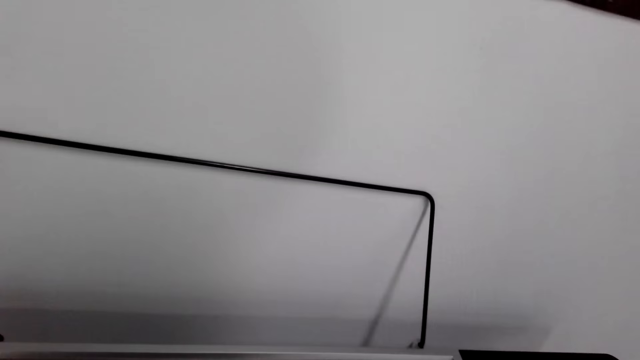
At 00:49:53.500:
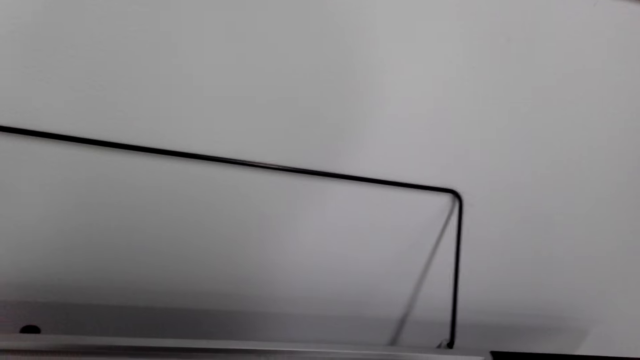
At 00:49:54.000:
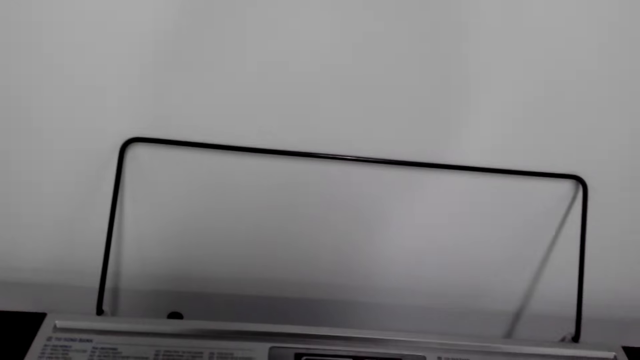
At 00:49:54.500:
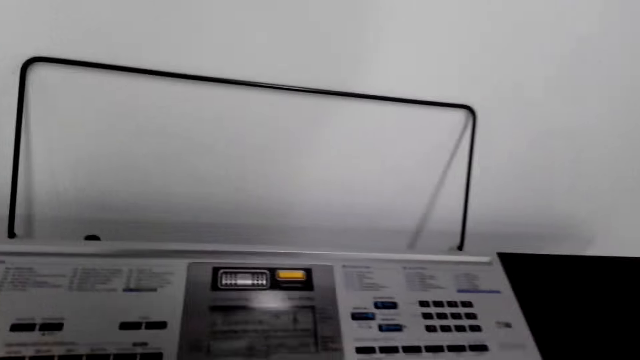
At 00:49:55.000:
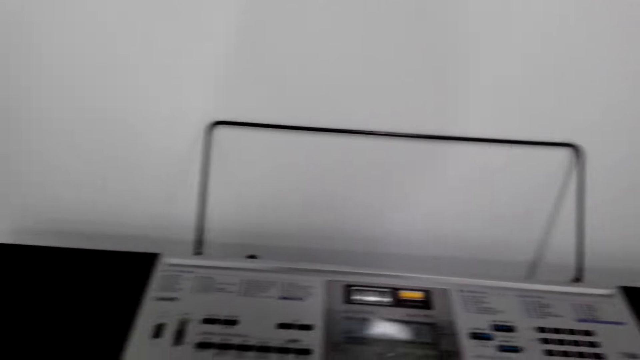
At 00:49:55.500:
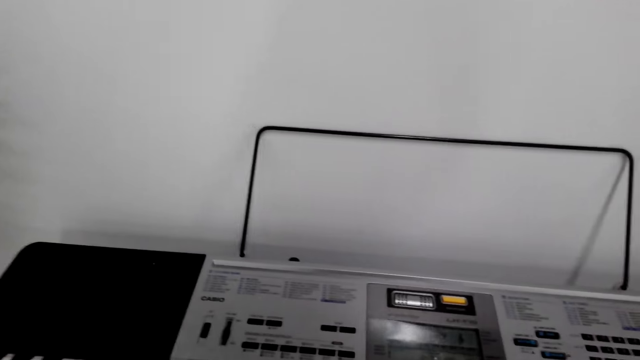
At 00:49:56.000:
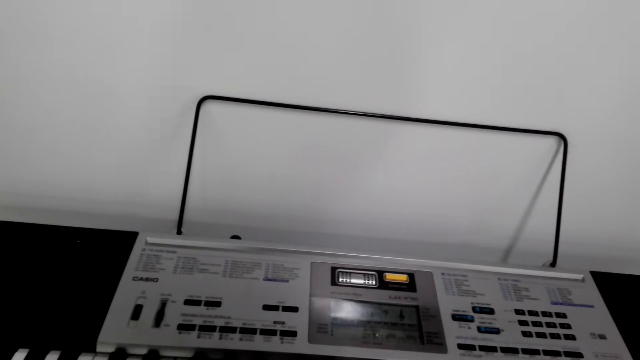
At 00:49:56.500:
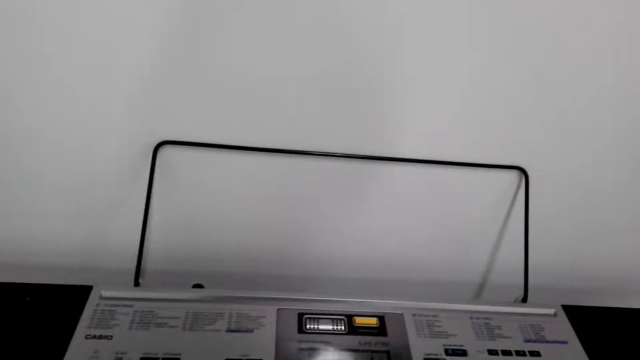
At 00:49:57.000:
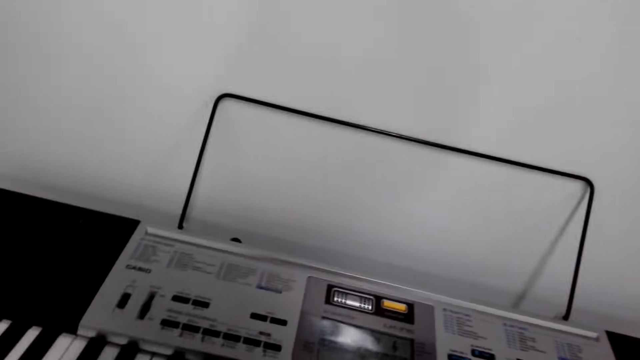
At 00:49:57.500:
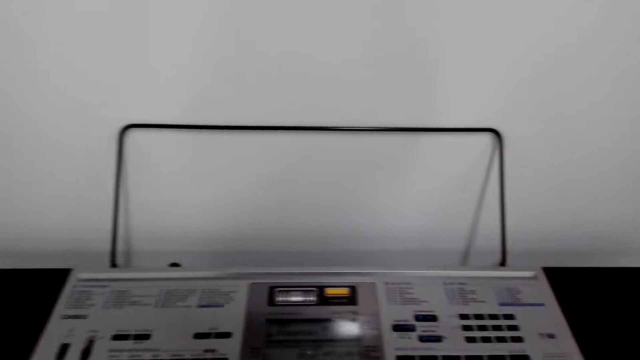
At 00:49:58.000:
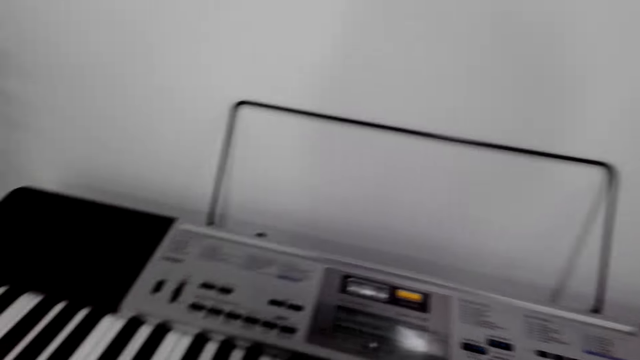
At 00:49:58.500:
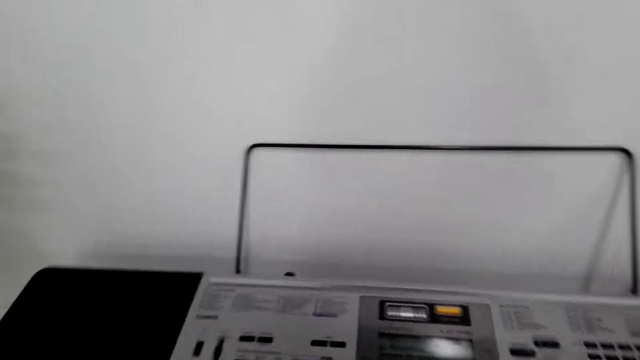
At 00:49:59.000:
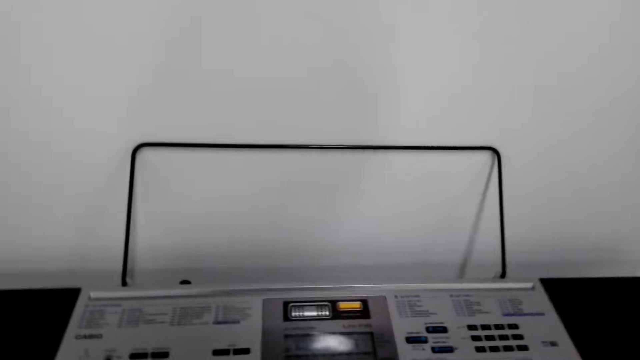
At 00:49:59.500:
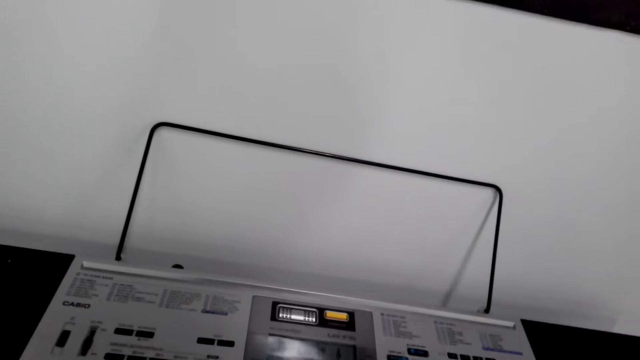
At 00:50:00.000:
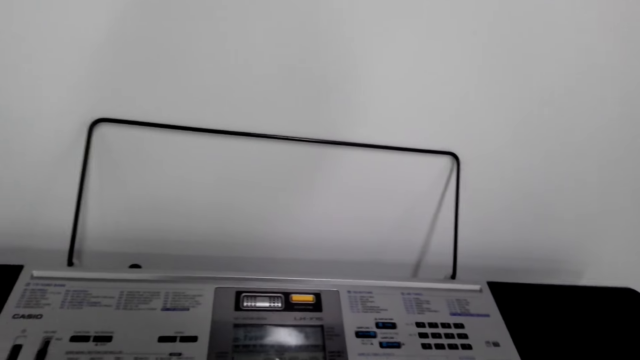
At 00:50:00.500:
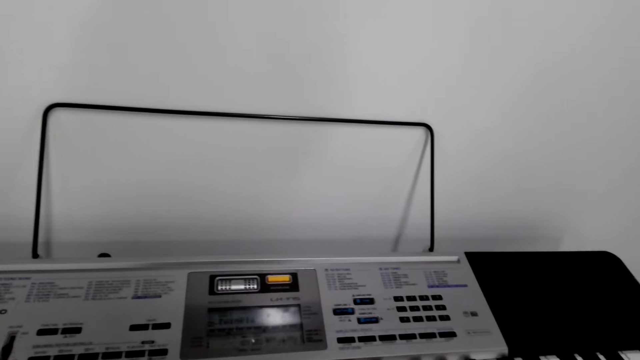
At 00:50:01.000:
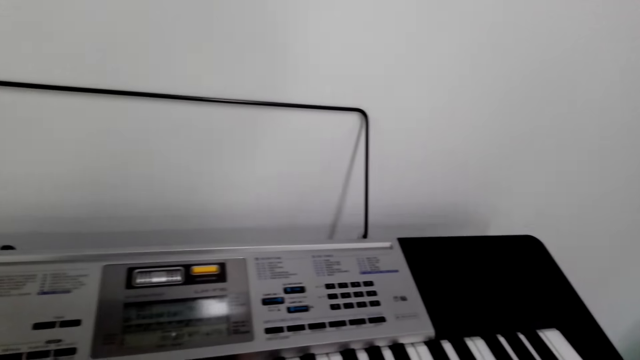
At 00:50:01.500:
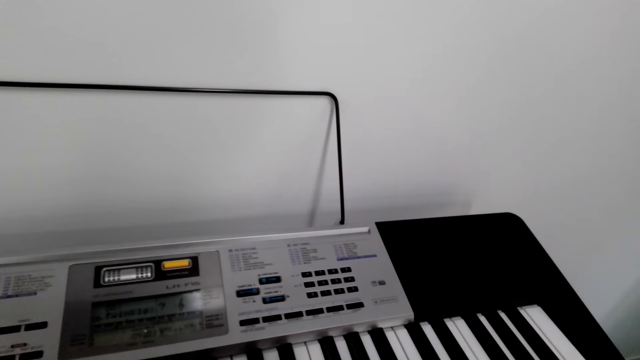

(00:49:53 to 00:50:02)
The camera wearer stares at the piano. They play the piano.

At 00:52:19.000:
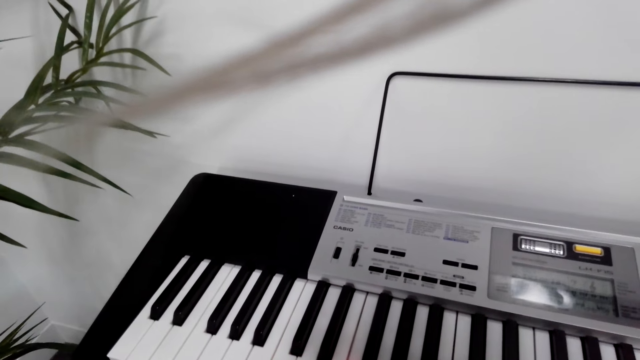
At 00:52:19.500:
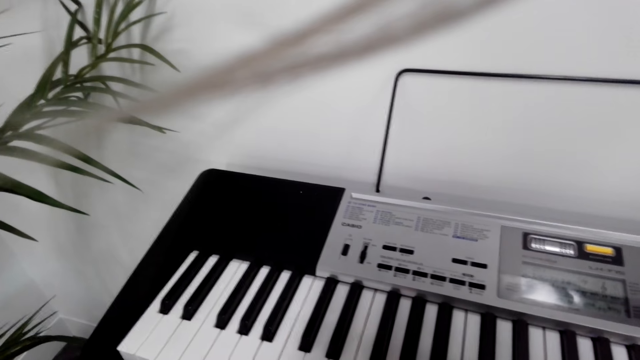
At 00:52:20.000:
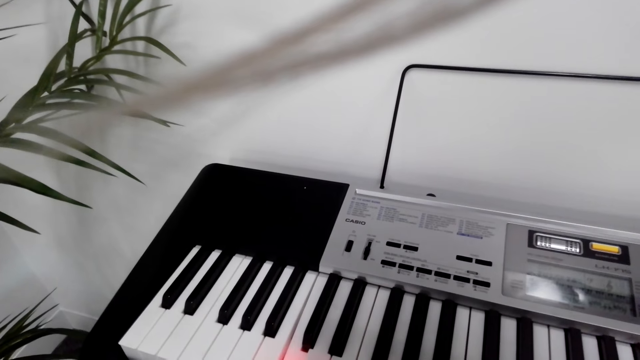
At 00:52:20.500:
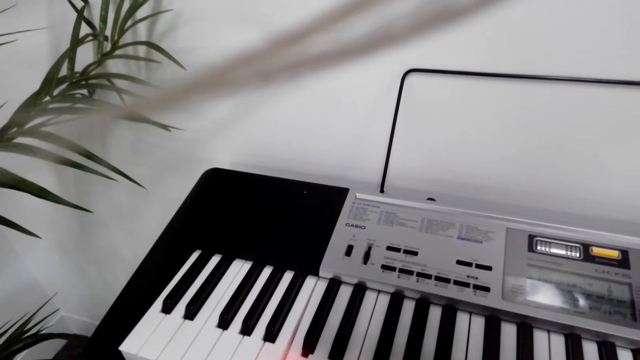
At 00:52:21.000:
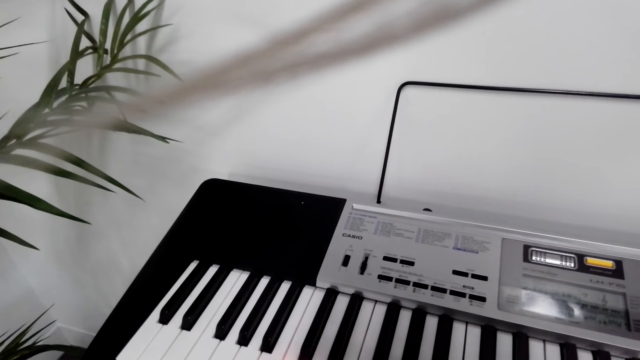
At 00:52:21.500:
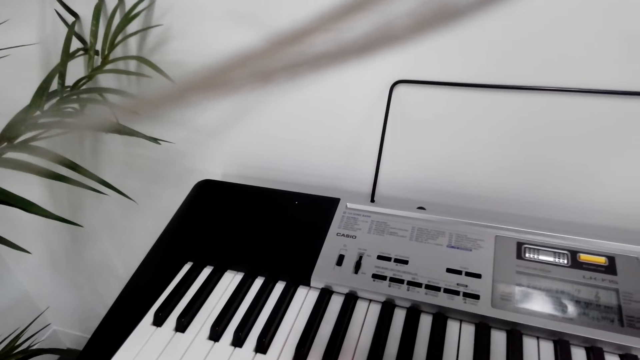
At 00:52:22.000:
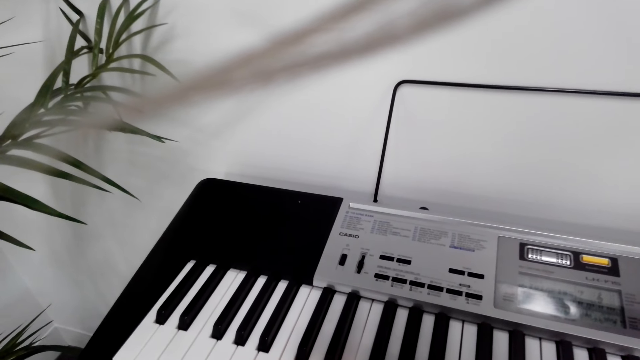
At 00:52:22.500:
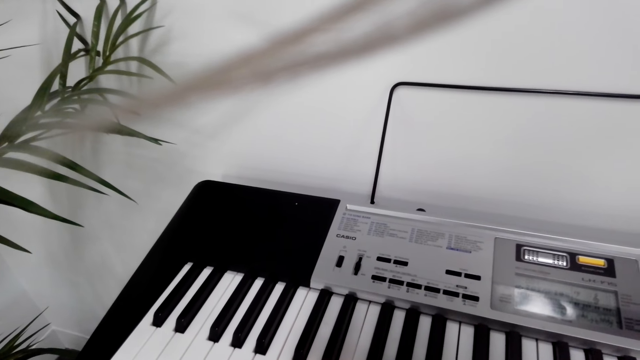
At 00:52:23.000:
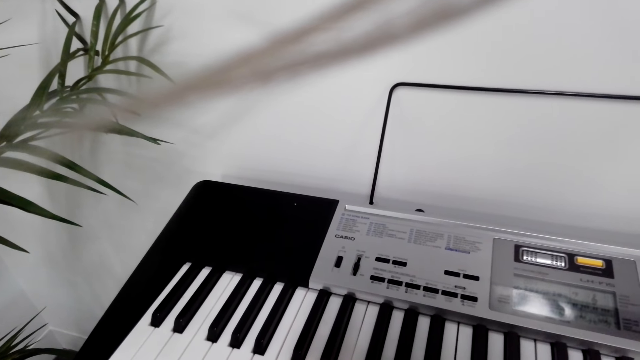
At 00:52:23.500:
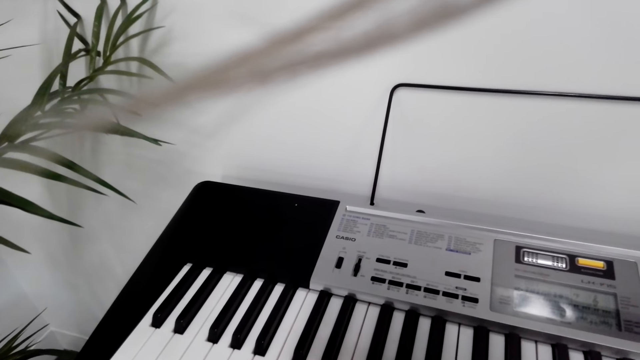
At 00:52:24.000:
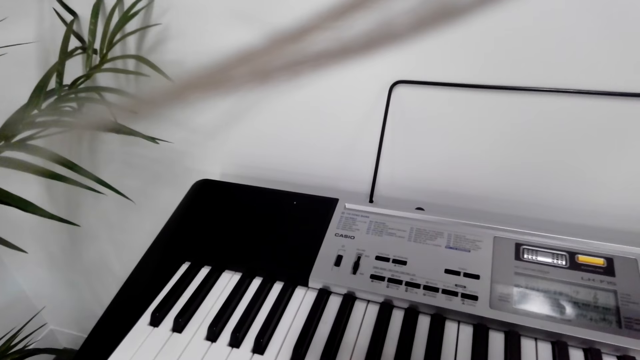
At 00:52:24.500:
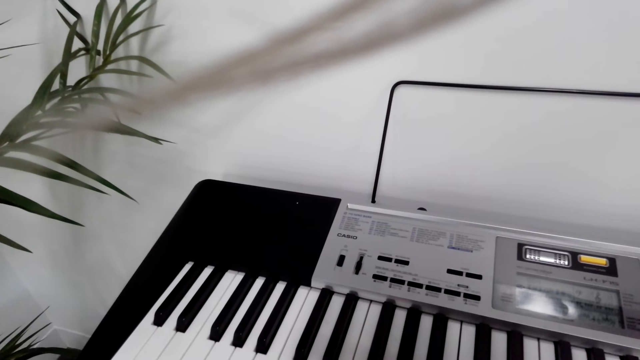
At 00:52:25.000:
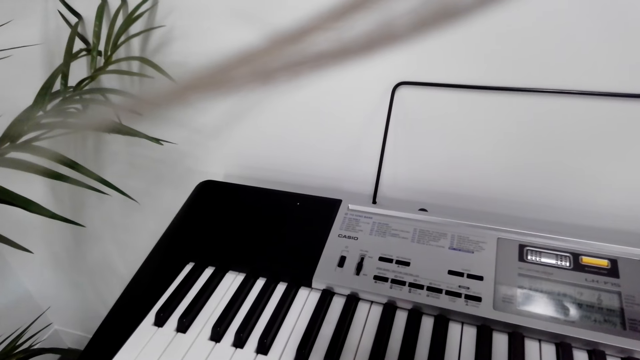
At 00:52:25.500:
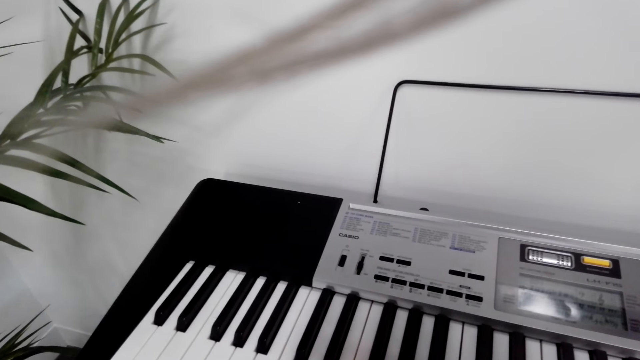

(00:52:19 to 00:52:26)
The camera wearer plays the piano.
